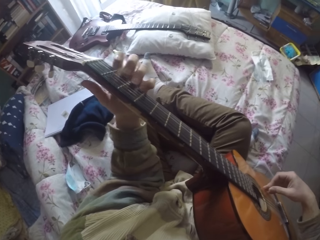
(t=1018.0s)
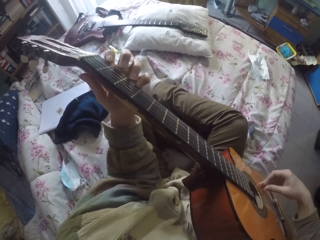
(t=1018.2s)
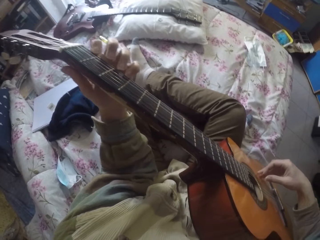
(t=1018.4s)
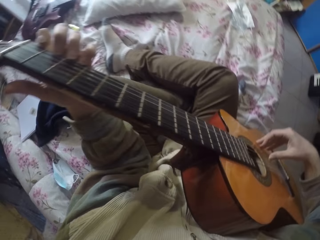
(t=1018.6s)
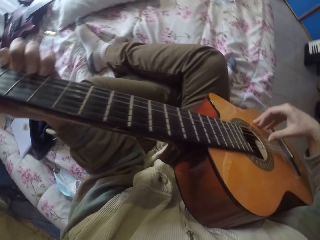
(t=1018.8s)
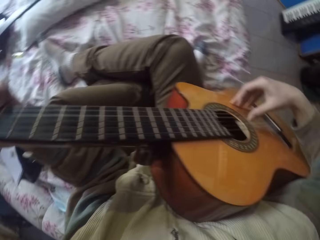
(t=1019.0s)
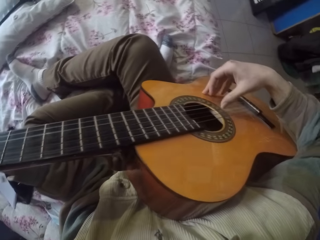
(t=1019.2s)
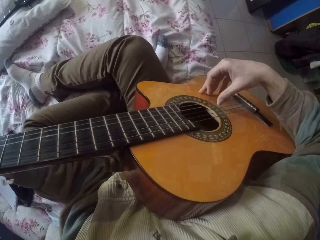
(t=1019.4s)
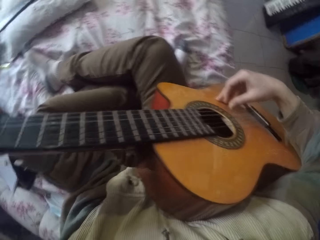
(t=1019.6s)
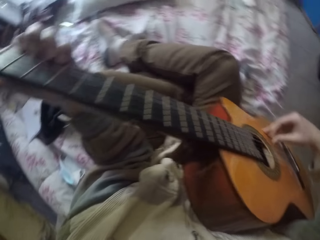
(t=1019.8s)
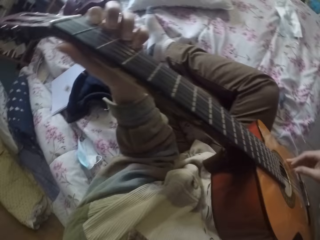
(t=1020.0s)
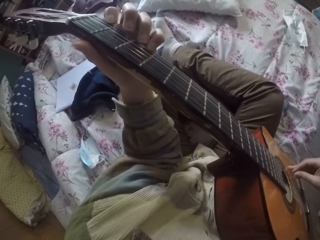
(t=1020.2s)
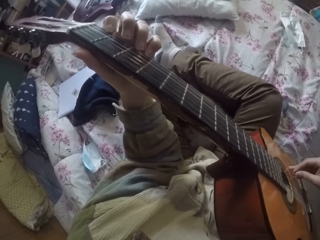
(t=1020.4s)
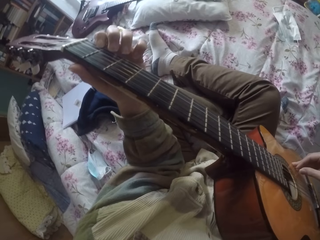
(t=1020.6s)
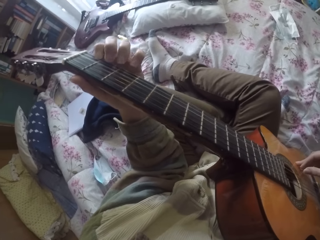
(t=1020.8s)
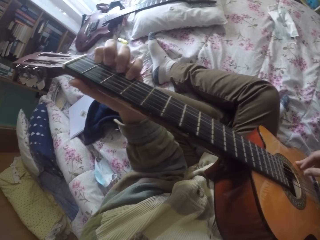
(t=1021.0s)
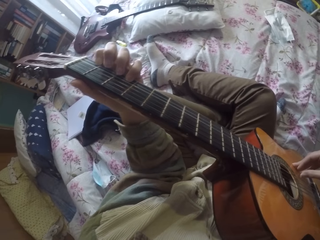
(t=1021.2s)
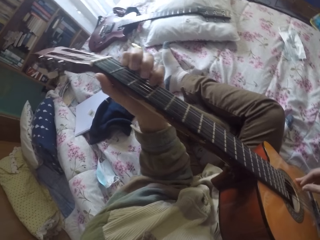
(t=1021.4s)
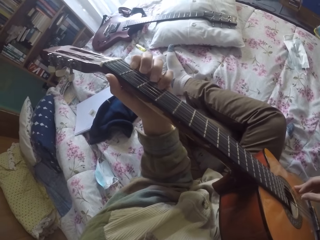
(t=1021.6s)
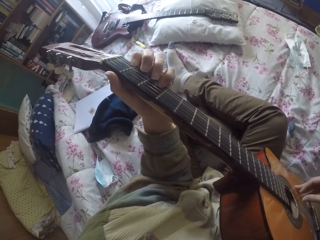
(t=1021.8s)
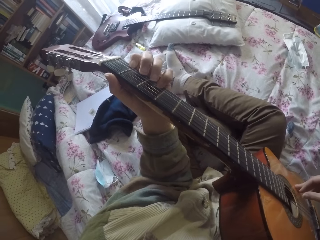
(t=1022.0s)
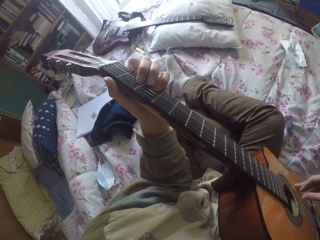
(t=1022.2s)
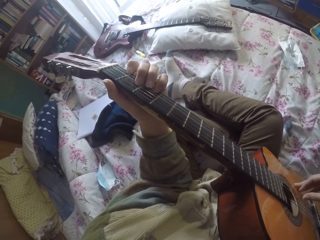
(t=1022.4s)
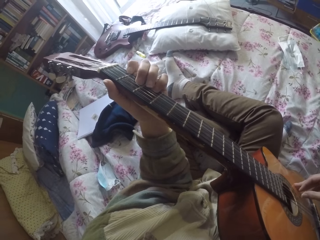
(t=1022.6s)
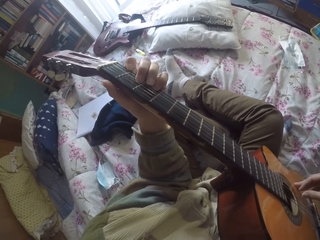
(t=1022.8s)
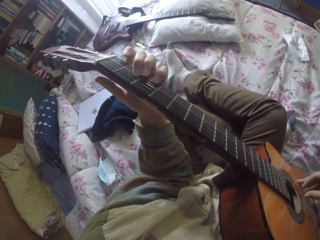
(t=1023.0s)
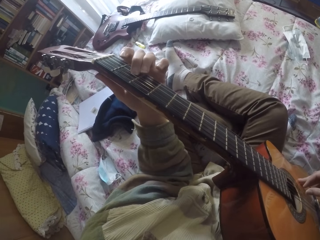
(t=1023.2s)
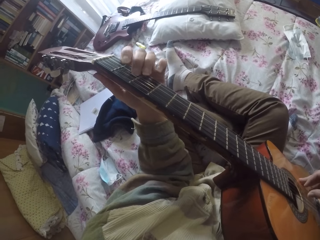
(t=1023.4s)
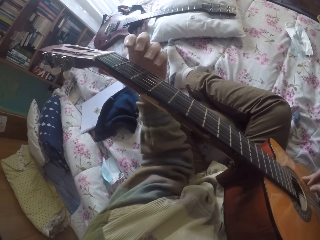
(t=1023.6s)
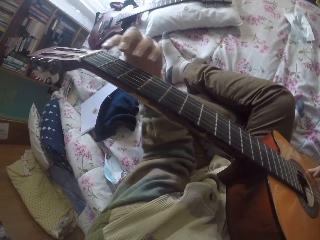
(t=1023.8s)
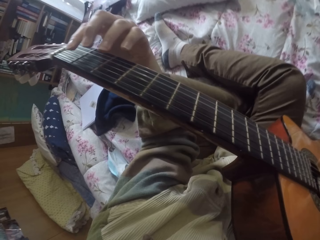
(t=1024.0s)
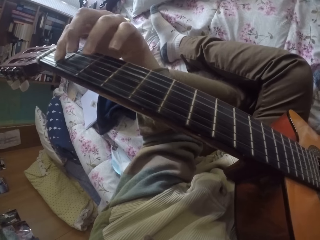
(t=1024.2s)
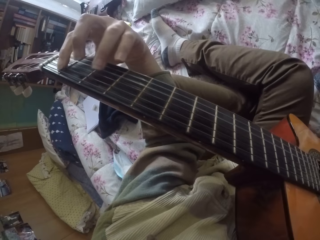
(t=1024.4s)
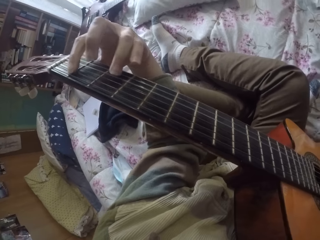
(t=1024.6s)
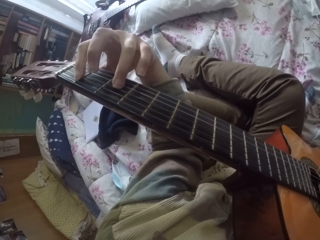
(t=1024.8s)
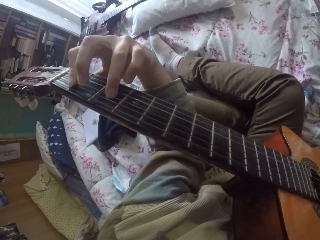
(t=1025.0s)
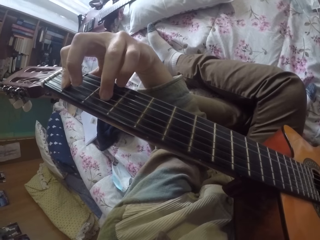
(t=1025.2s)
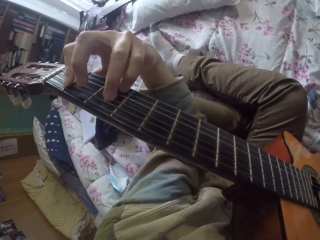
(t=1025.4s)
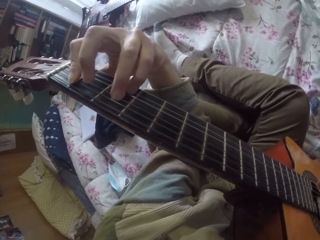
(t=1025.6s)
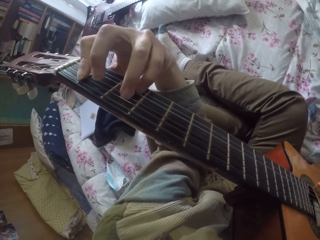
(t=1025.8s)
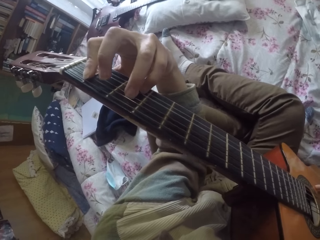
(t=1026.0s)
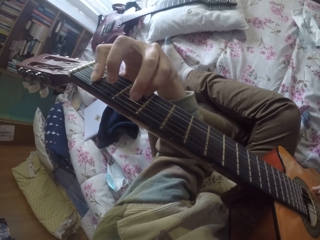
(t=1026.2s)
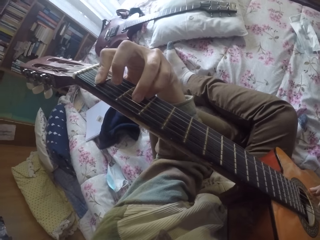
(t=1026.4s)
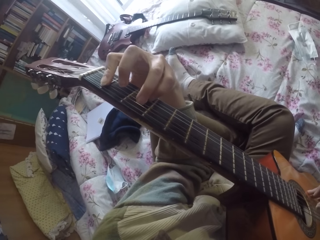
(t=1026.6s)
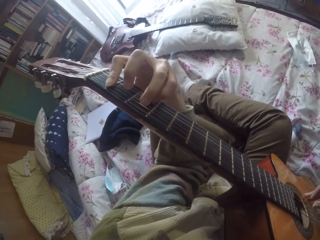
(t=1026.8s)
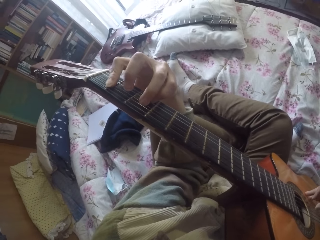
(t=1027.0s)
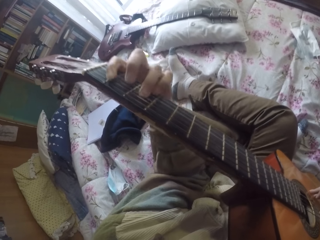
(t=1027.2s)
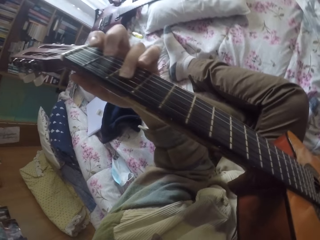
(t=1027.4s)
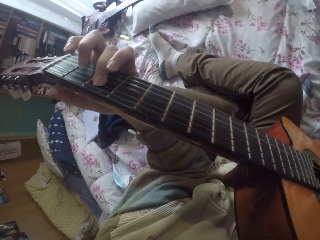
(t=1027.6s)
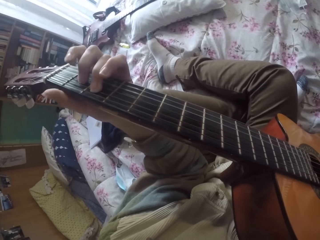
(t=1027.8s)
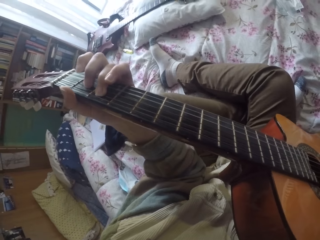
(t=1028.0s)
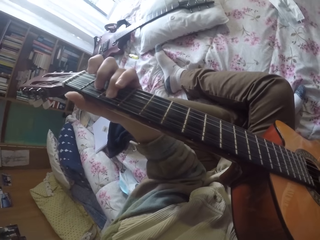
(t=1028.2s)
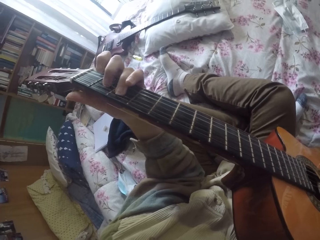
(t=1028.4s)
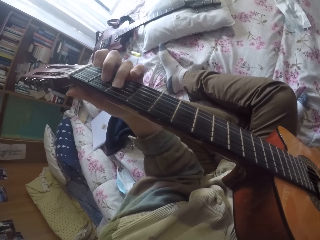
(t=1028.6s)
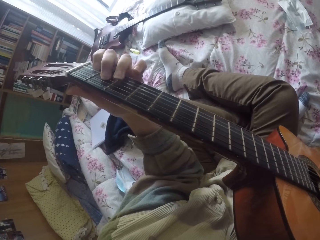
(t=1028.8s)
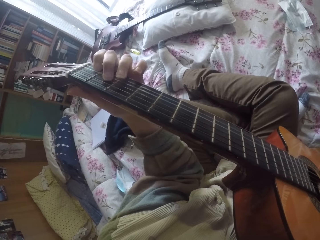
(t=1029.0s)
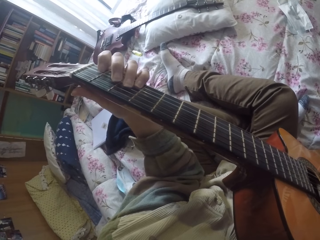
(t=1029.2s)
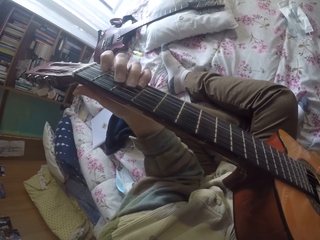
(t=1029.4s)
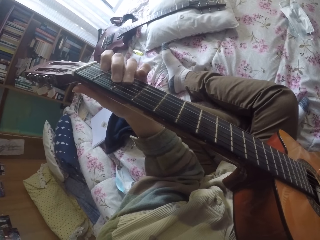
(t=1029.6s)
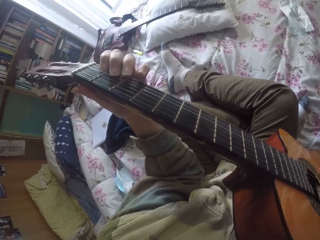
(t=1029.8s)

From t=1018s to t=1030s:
The camera wearer plays the guitar strings with the right hand. They play the guitar strings with the left hand.

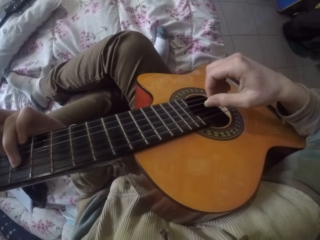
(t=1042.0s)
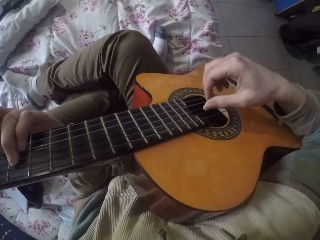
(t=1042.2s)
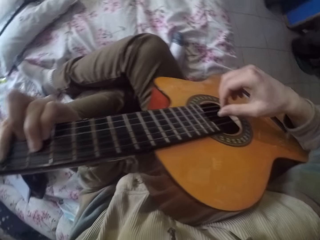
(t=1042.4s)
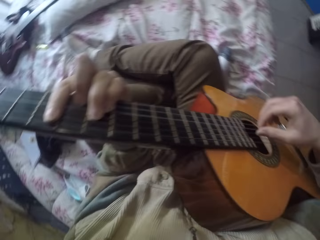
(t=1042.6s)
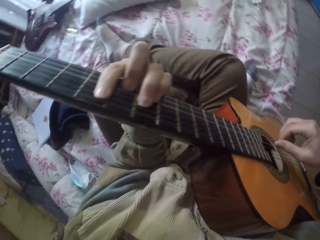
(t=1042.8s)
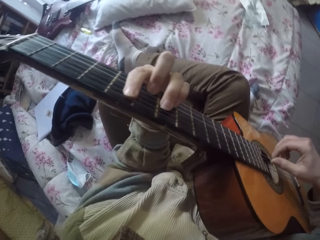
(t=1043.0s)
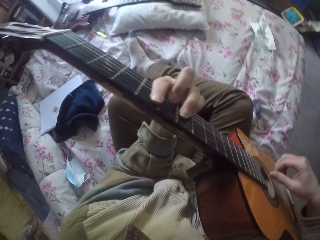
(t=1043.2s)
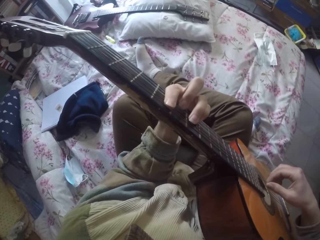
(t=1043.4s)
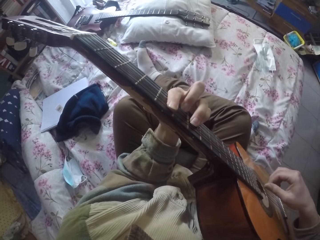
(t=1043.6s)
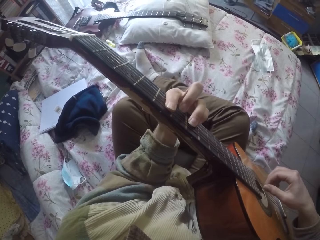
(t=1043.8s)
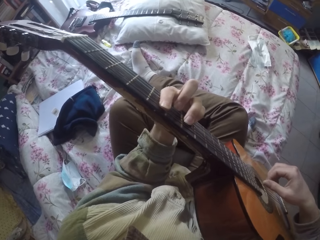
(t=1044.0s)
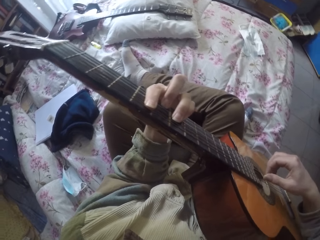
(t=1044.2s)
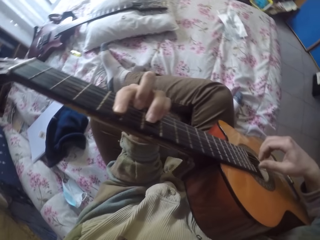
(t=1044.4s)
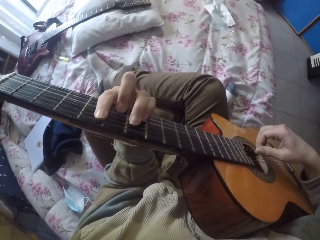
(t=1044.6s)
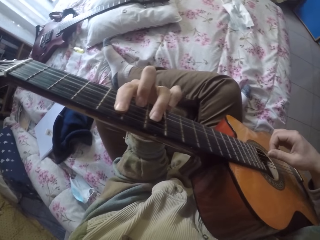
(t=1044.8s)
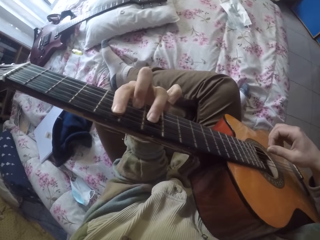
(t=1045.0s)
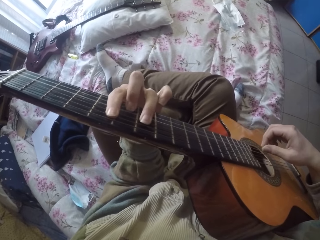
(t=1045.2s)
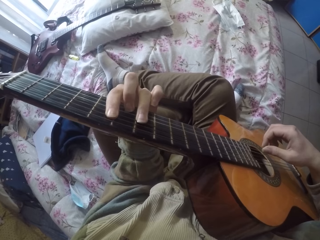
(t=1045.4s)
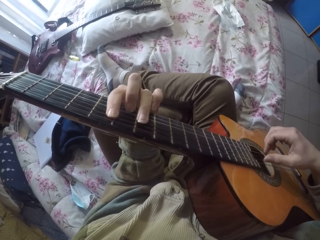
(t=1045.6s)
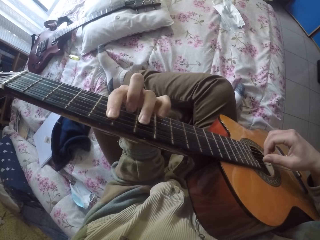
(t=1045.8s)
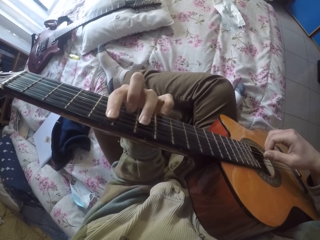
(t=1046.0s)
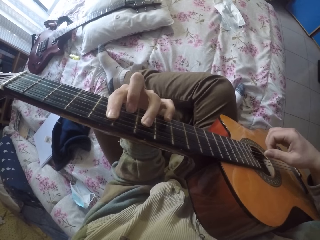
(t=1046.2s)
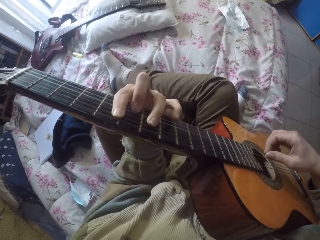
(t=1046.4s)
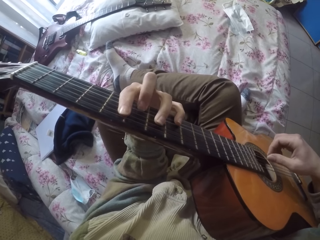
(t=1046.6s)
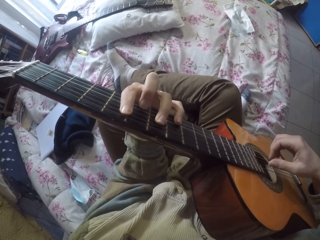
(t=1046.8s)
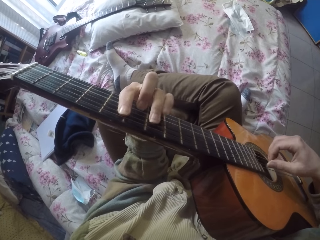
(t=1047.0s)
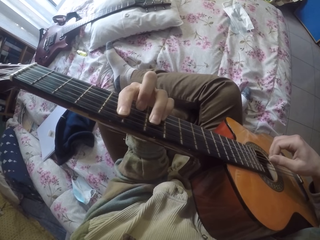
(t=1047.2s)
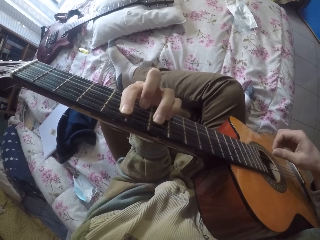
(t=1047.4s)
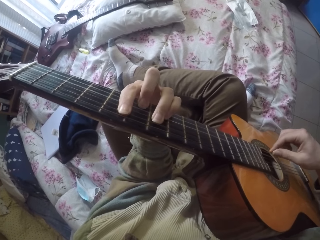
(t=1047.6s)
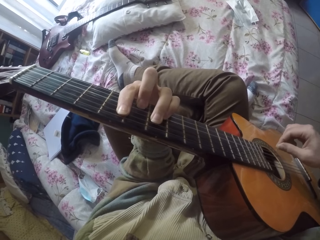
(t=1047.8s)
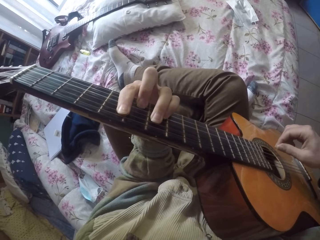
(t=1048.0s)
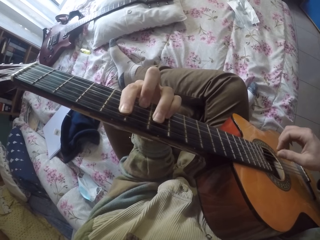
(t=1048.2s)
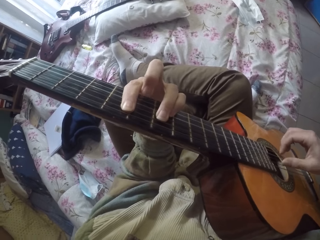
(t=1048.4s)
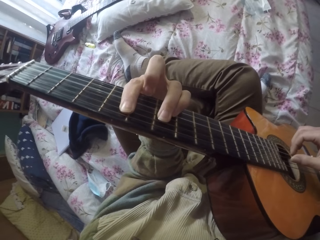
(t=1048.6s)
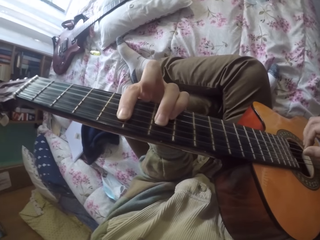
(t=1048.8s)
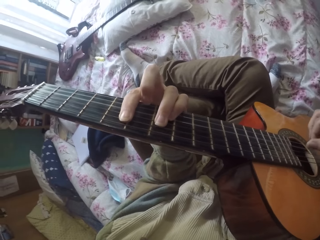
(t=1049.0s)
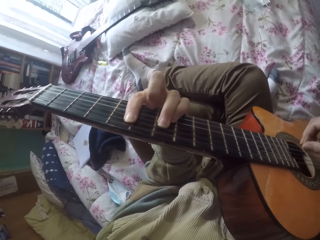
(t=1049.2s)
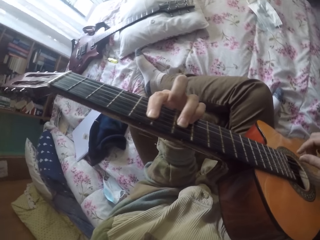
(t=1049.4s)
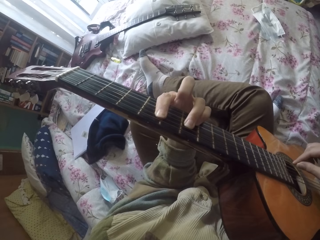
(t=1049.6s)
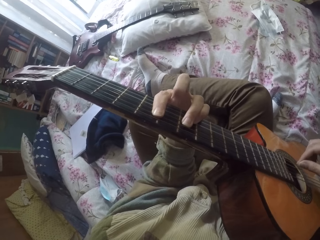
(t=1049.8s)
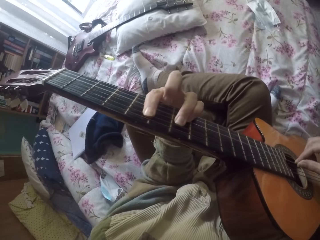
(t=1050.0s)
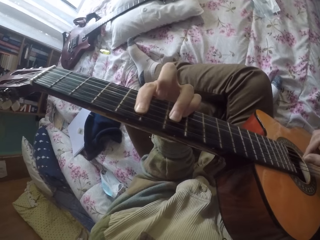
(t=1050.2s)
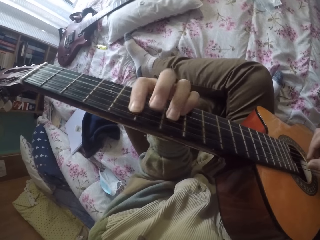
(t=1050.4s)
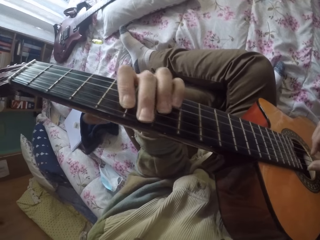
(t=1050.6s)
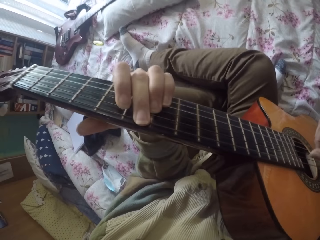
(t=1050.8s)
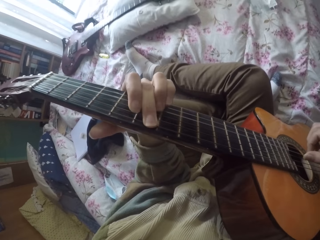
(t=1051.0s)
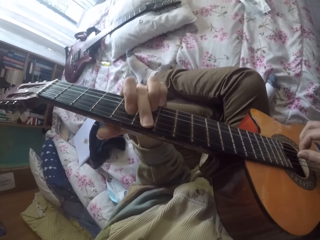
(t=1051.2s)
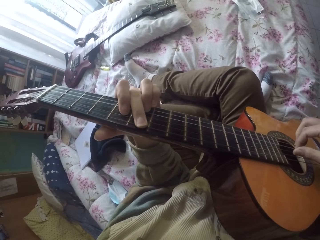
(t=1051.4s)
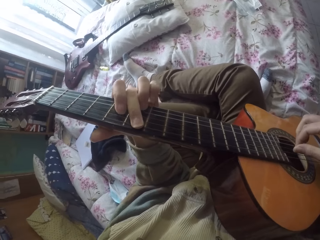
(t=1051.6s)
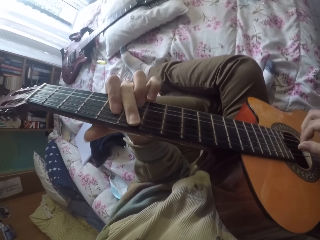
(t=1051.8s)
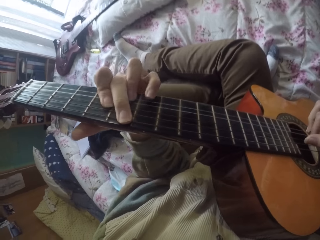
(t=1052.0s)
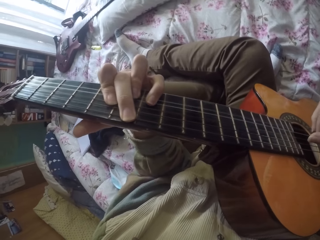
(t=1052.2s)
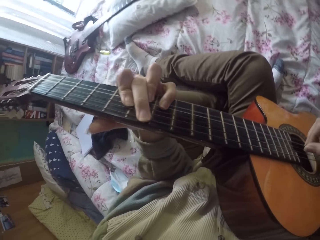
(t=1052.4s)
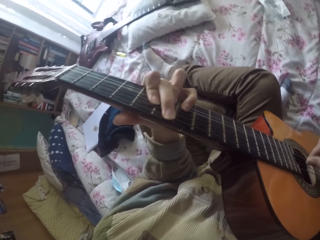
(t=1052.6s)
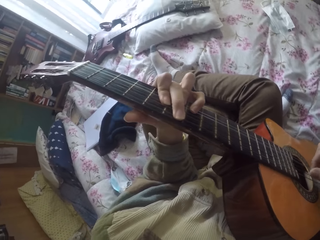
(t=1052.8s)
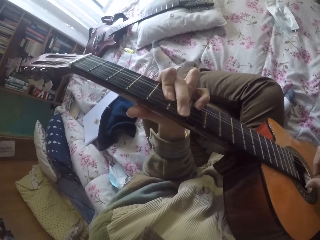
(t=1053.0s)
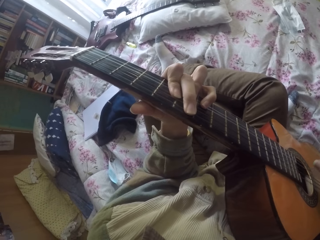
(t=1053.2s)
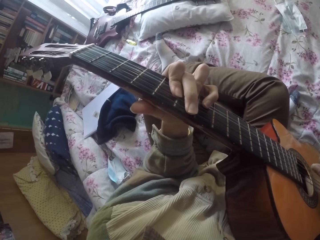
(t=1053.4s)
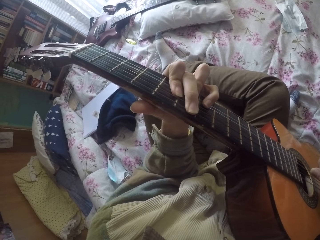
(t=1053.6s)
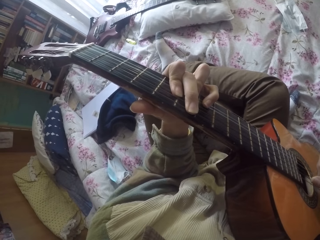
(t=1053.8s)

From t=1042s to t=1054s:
The camera wearer plays the guitar strings with the right hand. They play the guitar strings with the left hand.
